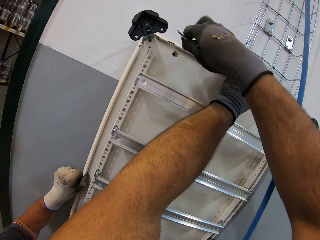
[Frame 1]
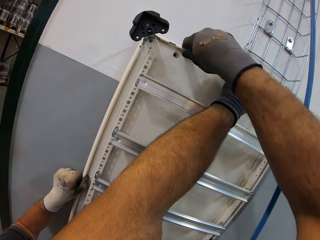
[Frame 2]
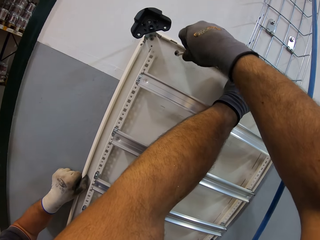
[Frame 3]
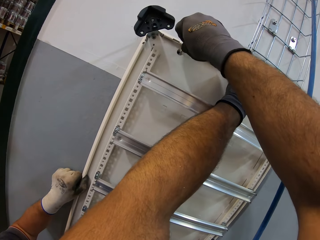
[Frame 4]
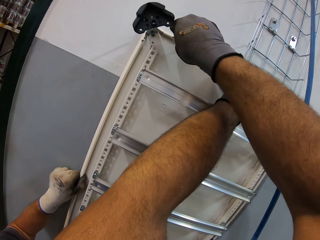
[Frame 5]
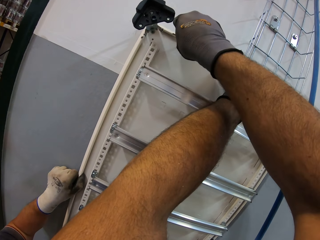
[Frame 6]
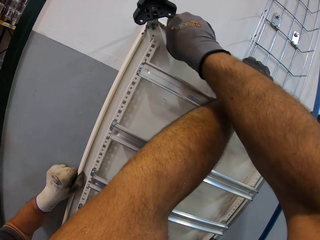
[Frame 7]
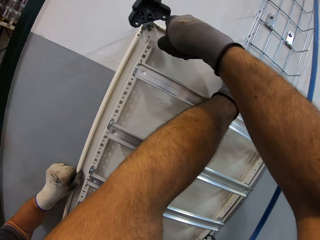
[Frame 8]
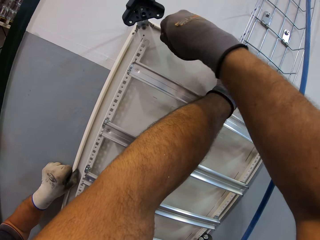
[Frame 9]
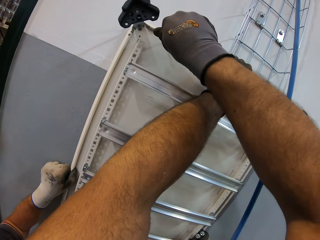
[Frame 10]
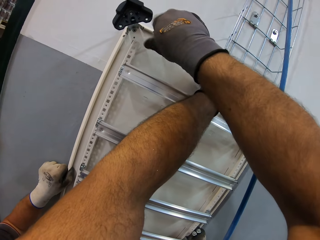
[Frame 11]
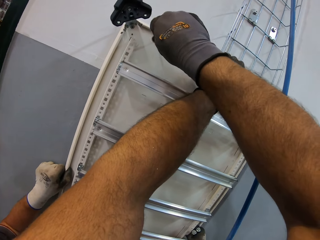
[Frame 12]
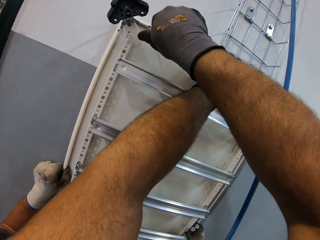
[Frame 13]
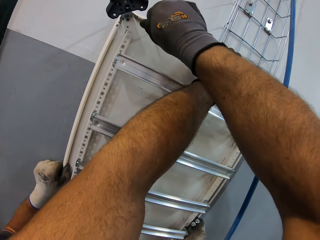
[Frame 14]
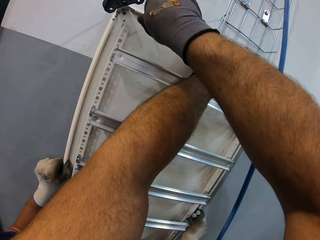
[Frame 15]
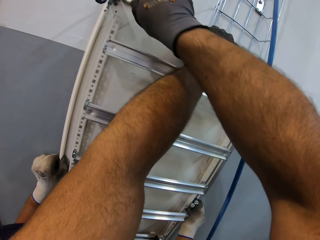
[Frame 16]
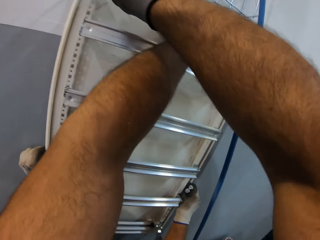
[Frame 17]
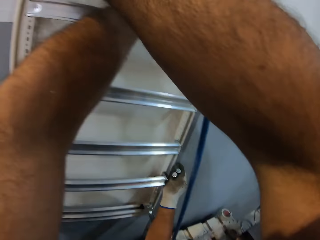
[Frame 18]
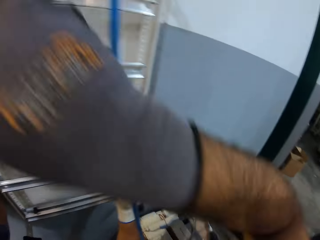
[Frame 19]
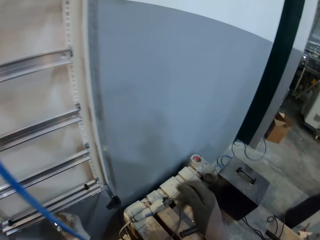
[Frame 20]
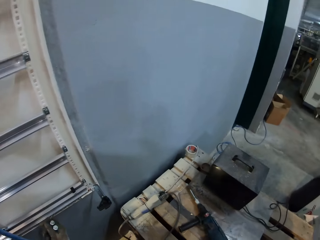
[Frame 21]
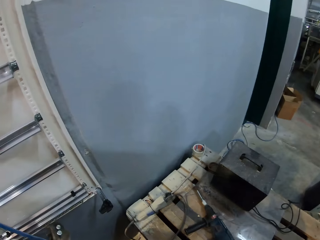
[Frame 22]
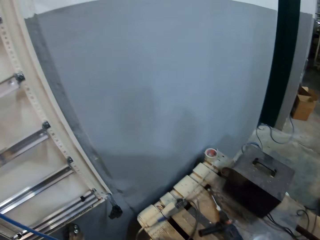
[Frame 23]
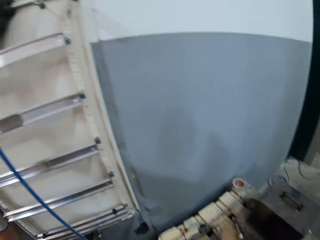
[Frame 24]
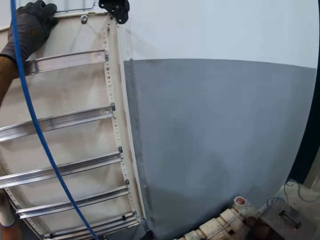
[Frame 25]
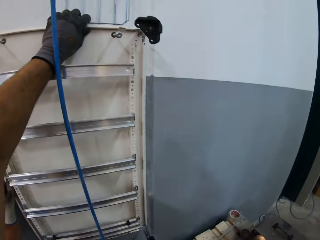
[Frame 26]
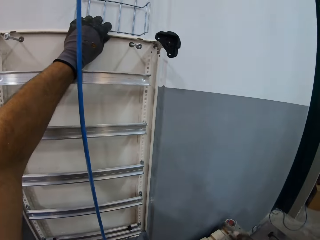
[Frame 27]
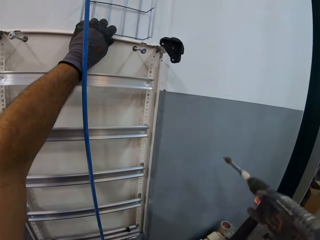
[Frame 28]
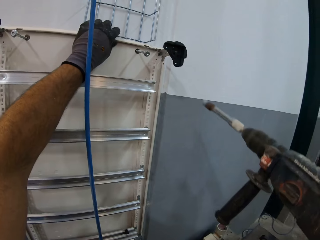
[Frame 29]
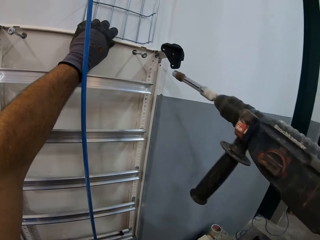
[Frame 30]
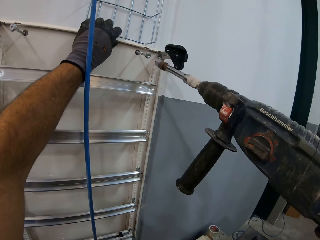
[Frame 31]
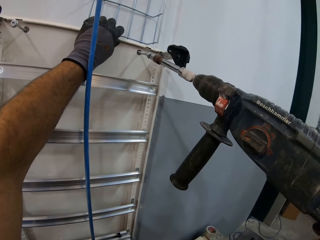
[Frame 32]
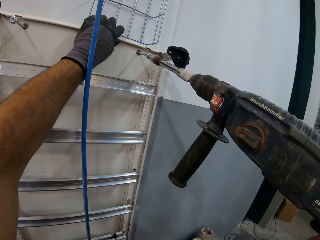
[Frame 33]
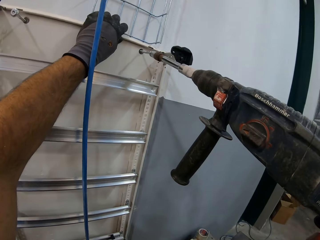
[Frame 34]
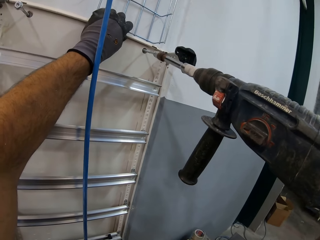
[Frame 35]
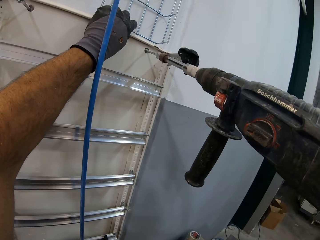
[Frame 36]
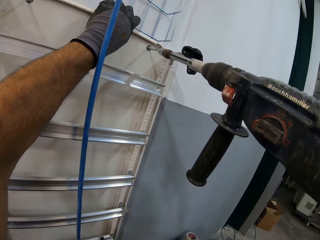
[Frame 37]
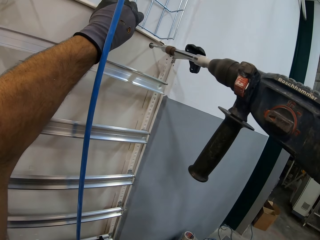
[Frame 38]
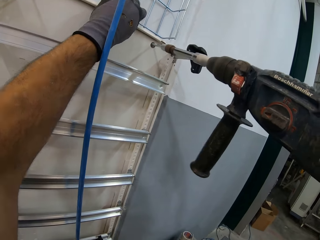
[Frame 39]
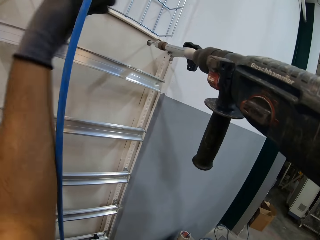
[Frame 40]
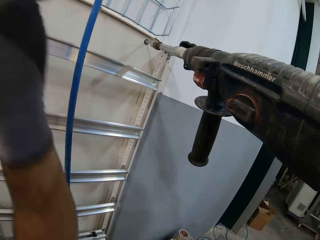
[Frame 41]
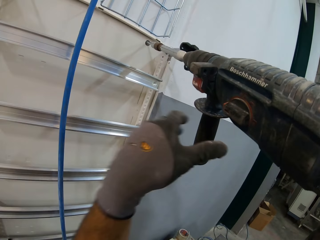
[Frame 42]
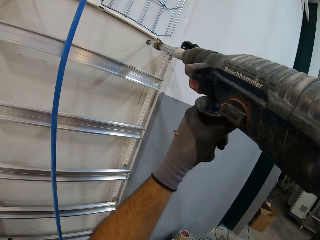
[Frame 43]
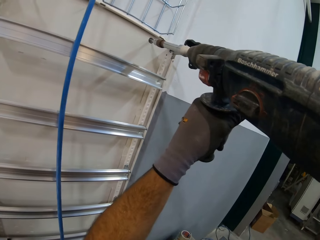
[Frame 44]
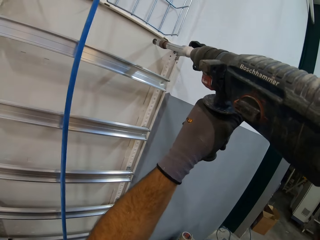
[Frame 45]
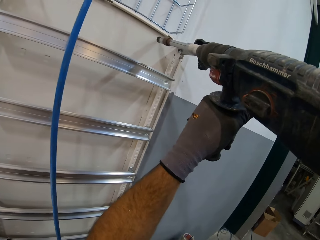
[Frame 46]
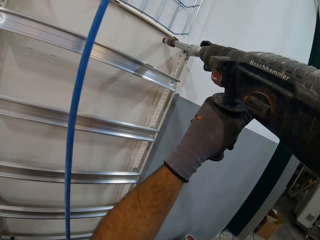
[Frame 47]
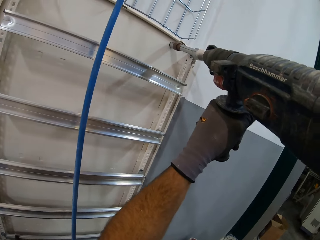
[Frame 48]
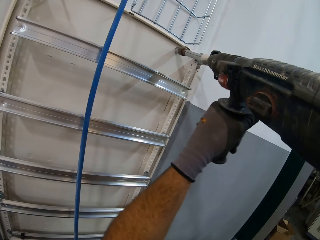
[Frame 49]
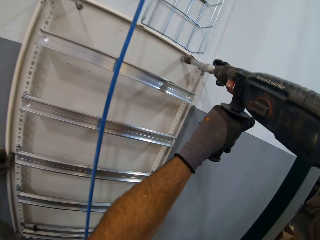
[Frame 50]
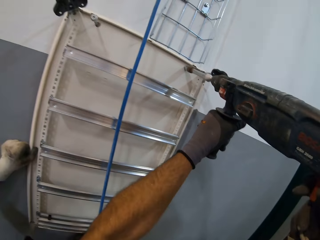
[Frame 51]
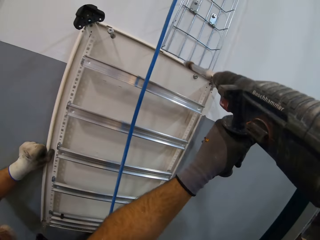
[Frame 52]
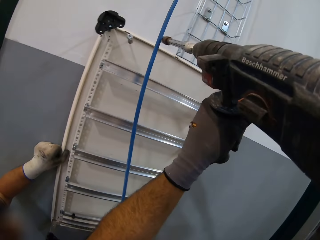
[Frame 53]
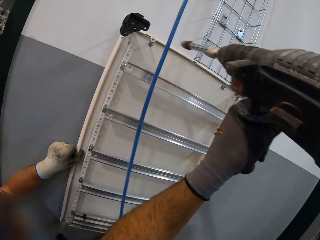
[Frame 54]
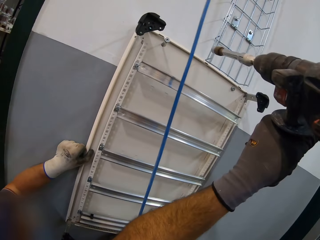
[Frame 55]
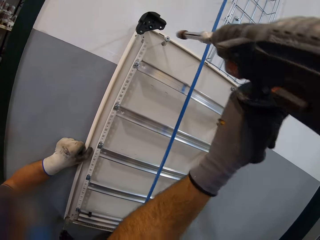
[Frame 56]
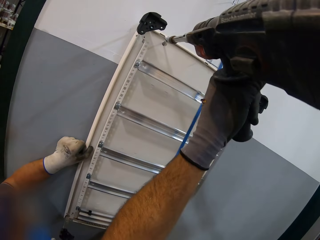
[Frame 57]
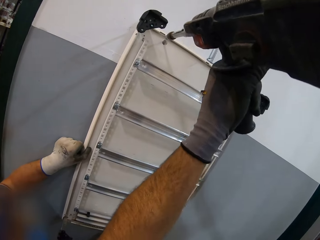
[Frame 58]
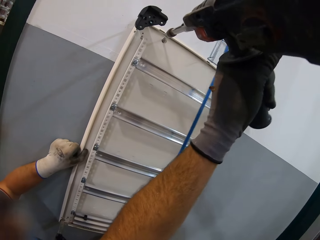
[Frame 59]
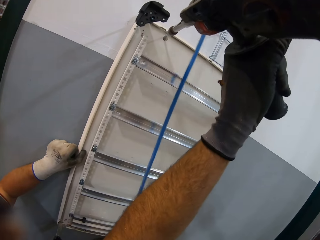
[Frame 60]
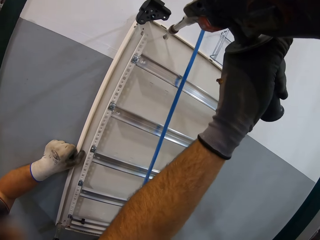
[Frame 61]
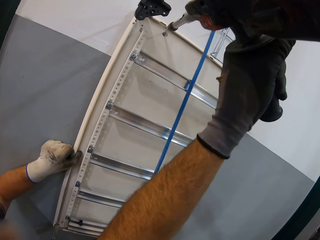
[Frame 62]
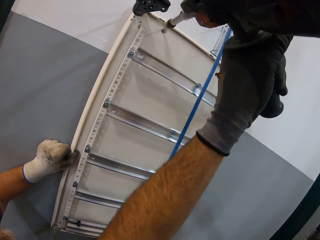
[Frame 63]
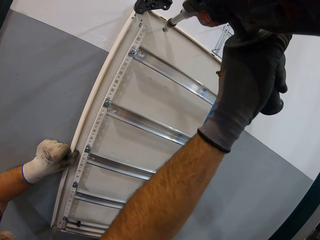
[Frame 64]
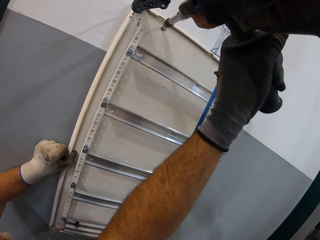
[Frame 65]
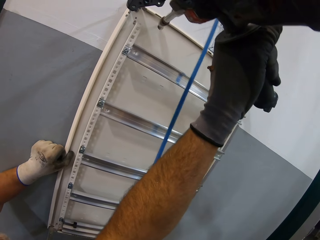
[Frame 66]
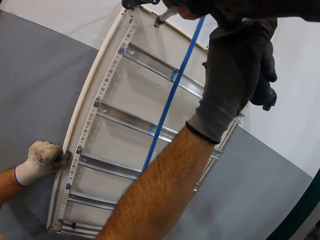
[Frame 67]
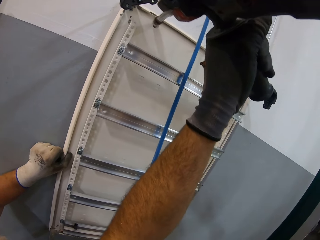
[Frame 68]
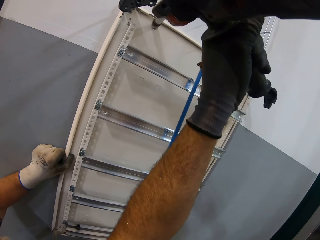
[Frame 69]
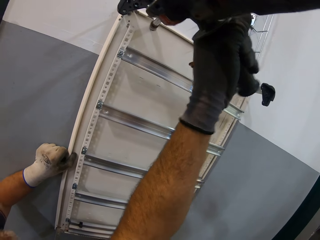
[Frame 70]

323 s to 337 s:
The camera wearer picks up a drill. They drill the screw on the wall. They drill the screw.

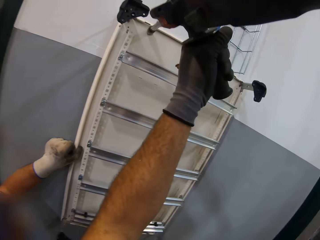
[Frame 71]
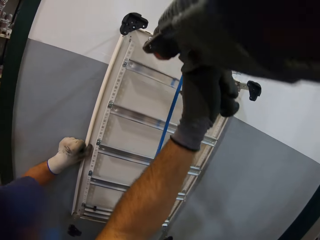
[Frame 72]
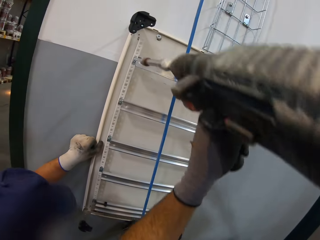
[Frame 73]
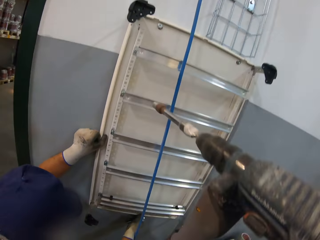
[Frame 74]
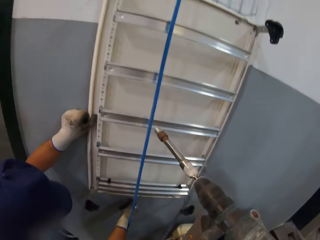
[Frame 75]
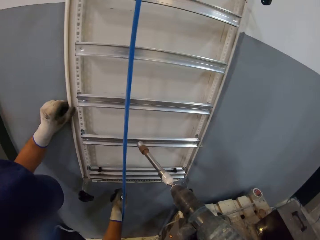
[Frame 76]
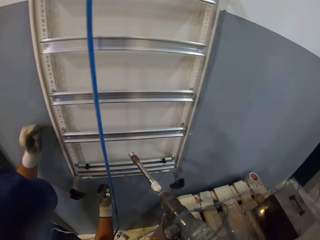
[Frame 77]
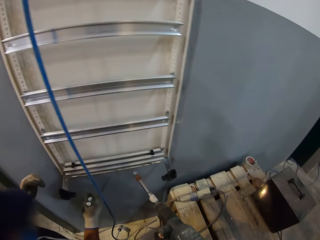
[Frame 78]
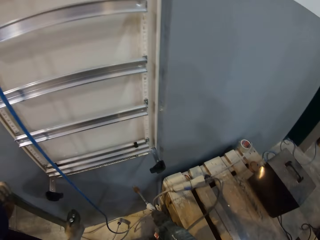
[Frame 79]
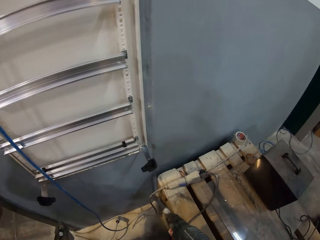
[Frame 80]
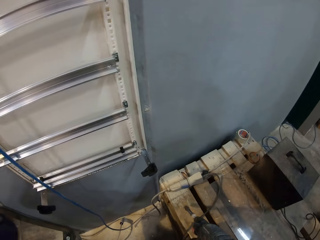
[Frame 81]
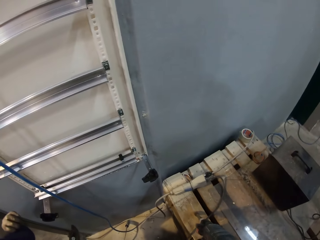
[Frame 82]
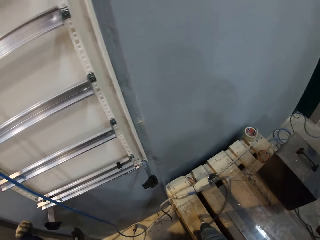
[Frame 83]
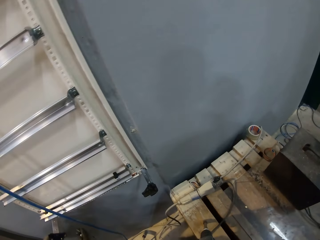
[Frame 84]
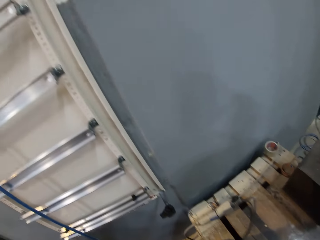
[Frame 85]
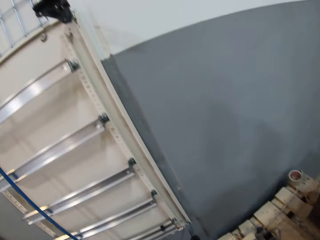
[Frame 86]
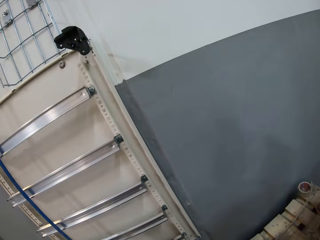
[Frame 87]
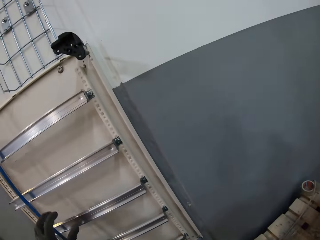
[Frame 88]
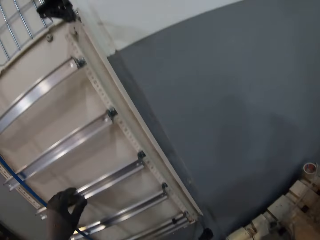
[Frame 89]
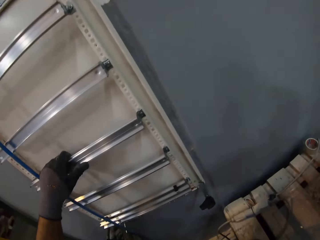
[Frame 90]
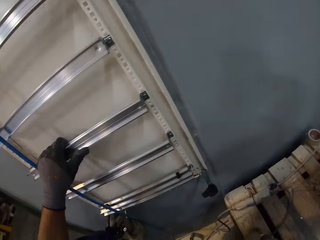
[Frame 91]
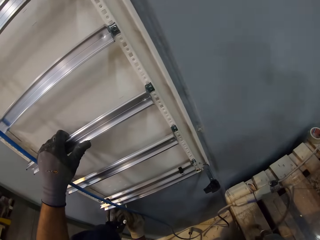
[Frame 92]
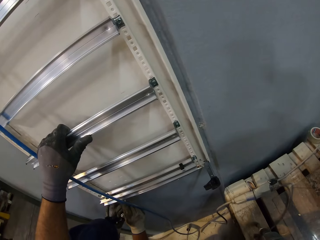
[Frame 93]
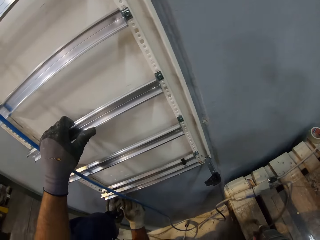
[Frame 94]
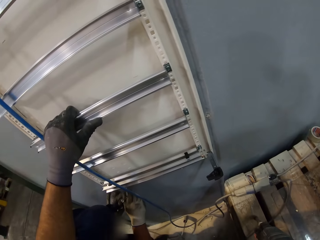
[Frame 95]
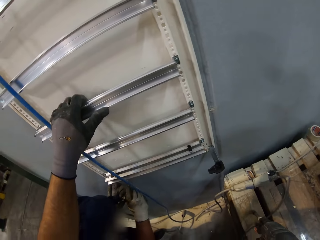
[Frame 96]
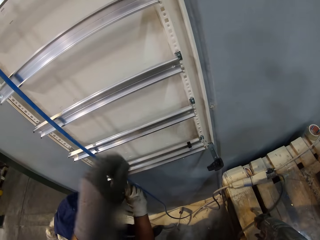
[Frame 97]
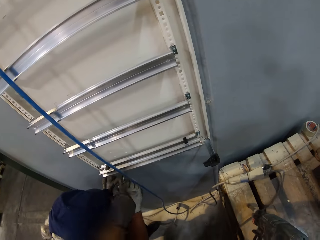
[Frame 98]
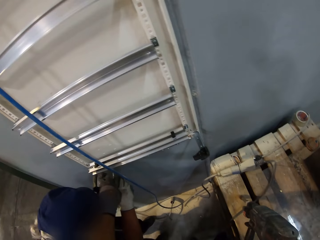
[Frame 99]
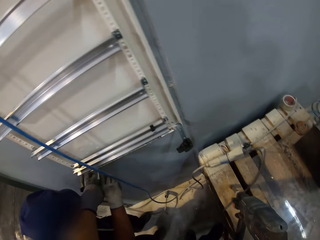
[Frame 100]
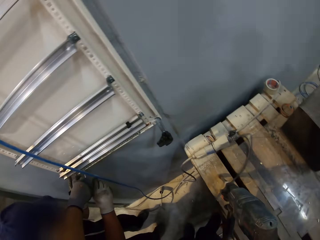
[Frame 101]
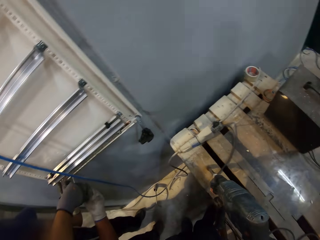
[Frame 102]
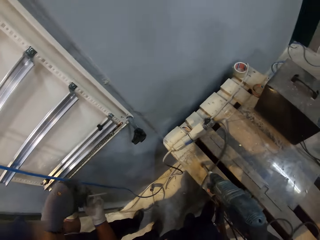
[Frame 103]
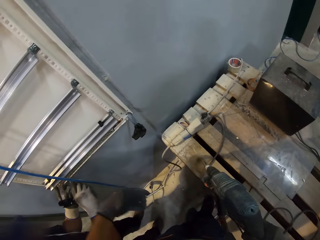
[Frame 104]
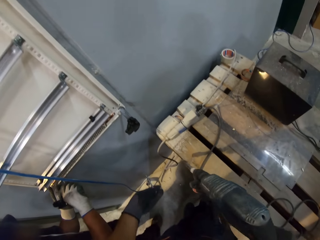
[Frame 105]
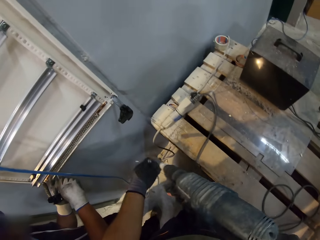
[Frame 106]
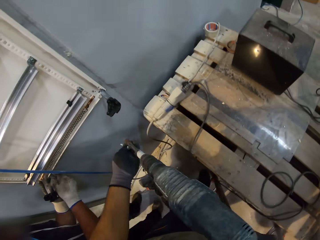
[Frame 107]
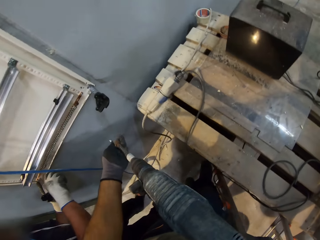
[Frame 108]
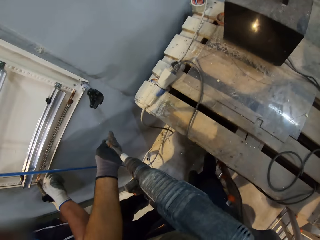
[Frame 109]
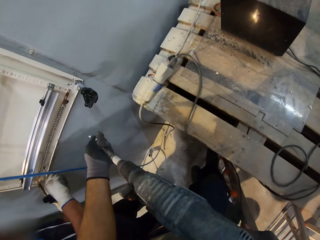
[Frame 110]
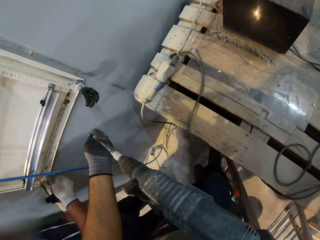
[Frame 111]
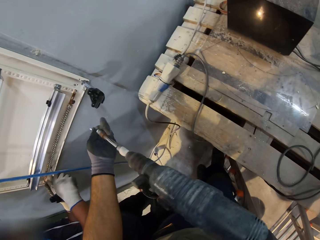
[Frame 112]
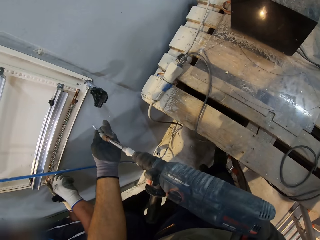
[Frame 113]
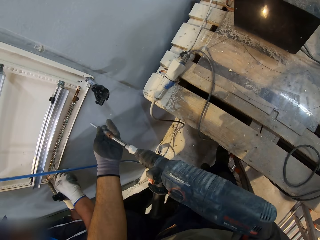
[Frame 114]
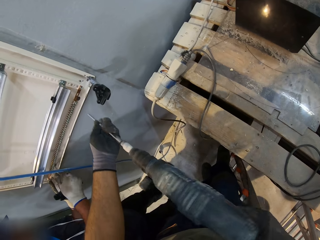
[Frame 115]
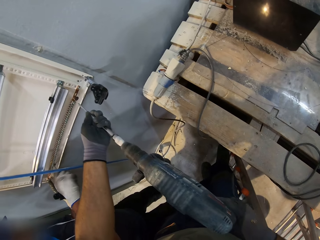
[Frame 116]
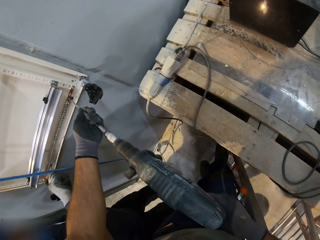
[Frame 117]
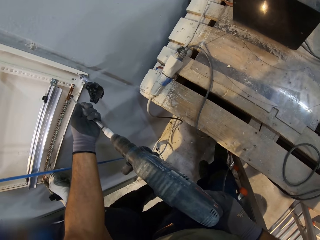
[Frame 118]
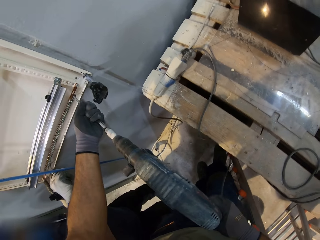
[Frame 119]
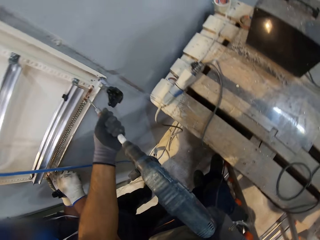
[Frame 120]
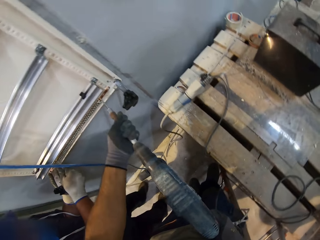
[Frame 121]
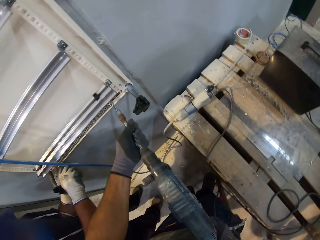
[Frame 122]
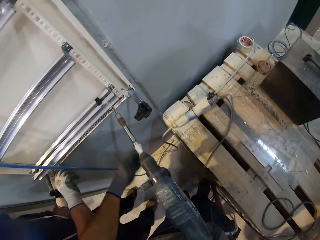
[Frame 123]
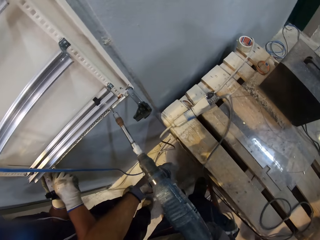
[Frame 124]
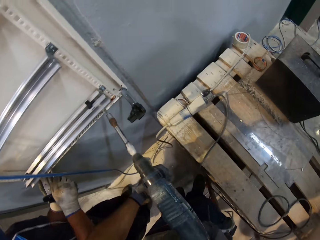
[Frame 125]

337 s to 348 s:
The camera wearer holds the ladder. They drop a nail machine or drill. A man puts the screw on the wall. The camera wearer picks up a screw, fixes the screw to the drill, and drills the screw on the wall.
